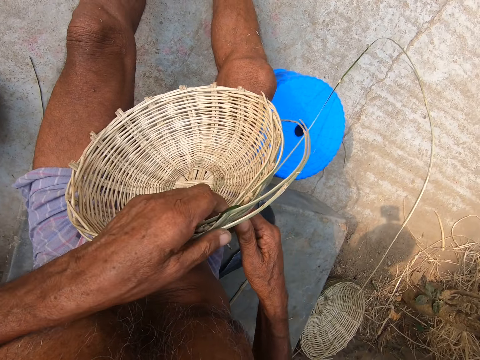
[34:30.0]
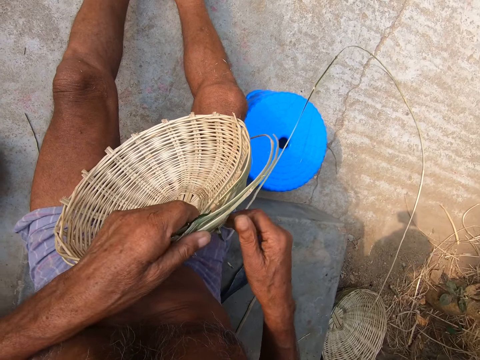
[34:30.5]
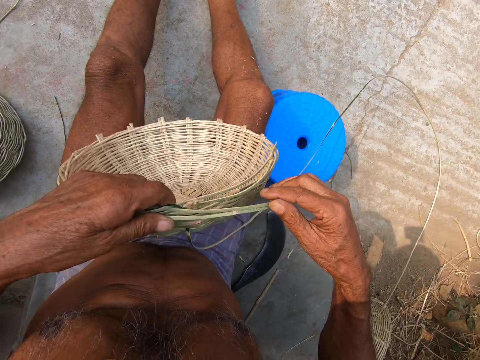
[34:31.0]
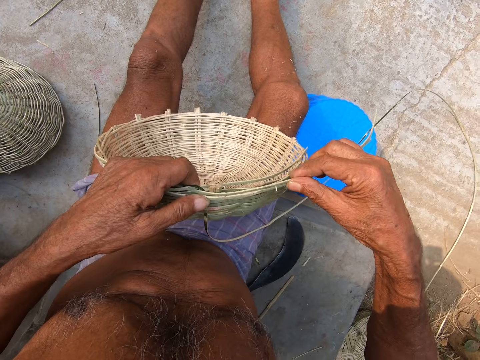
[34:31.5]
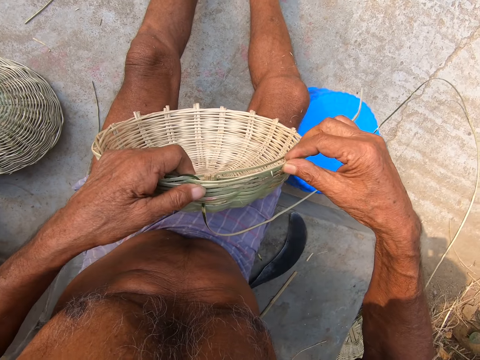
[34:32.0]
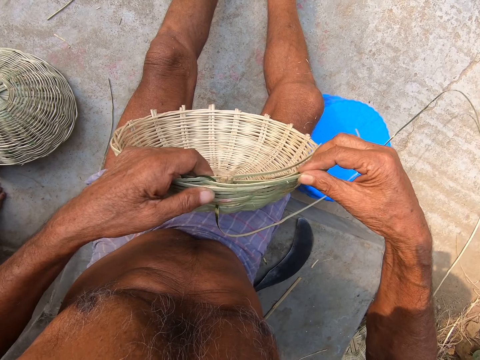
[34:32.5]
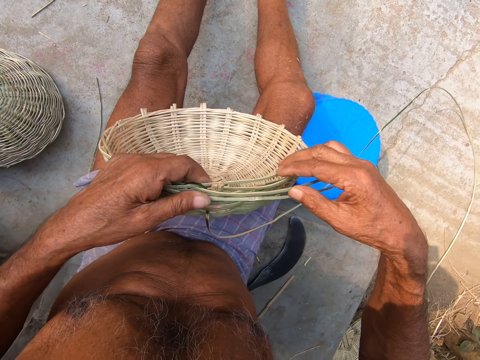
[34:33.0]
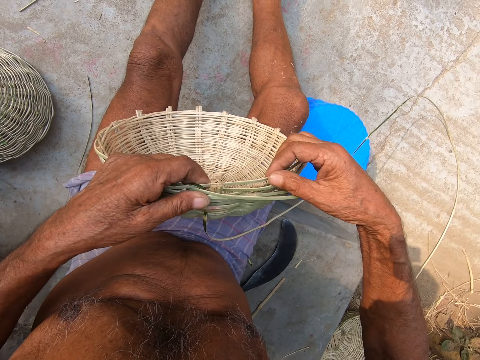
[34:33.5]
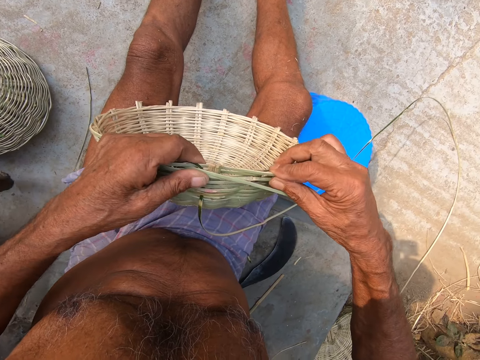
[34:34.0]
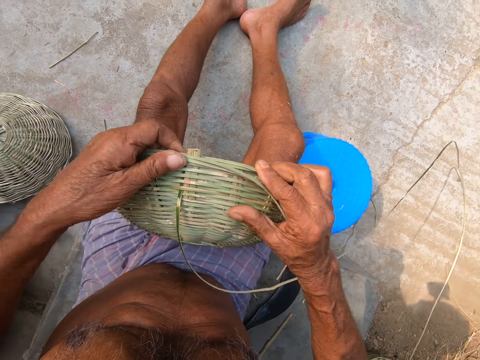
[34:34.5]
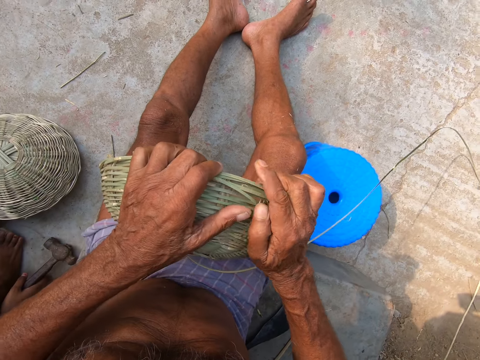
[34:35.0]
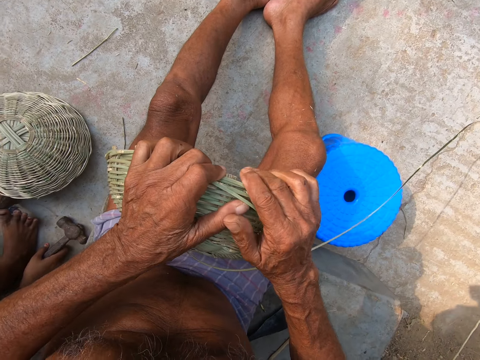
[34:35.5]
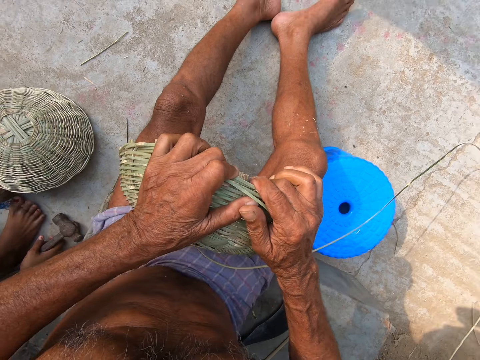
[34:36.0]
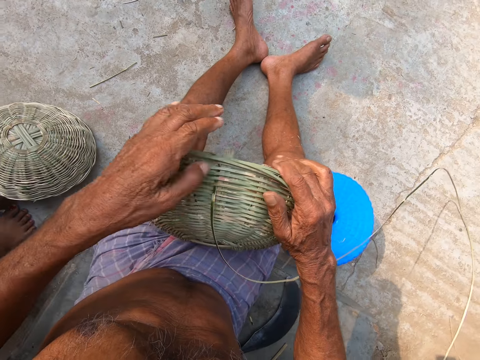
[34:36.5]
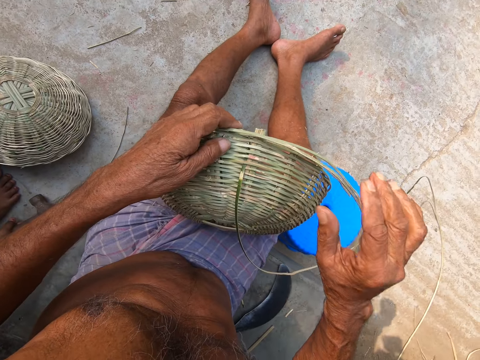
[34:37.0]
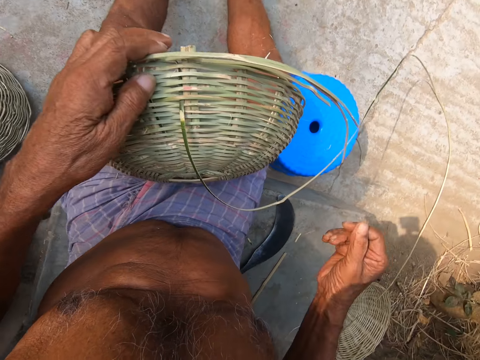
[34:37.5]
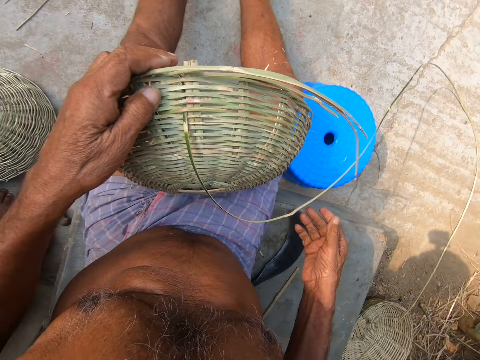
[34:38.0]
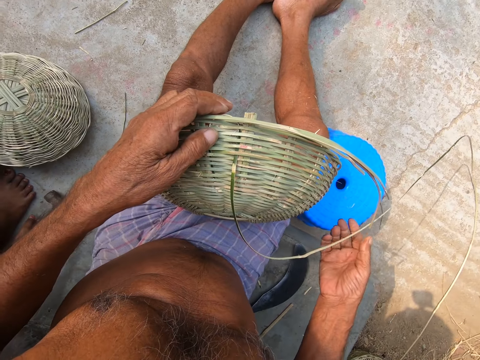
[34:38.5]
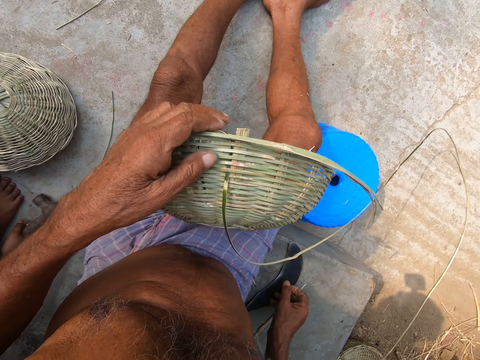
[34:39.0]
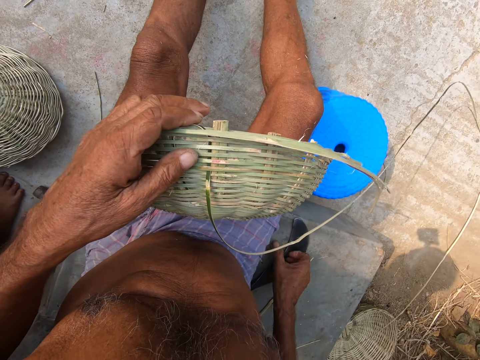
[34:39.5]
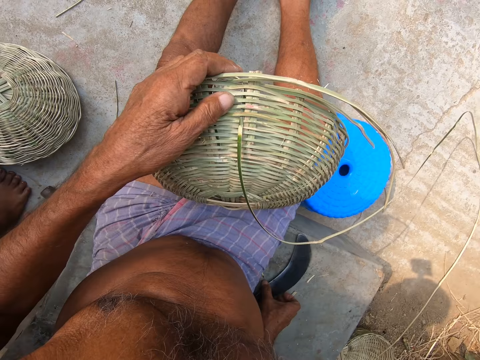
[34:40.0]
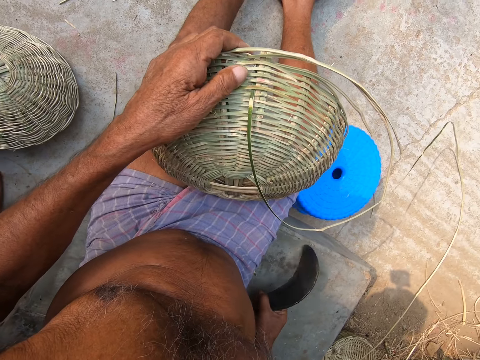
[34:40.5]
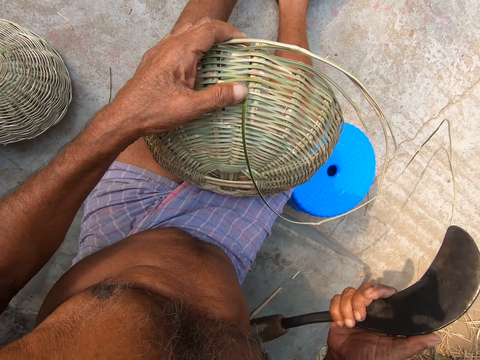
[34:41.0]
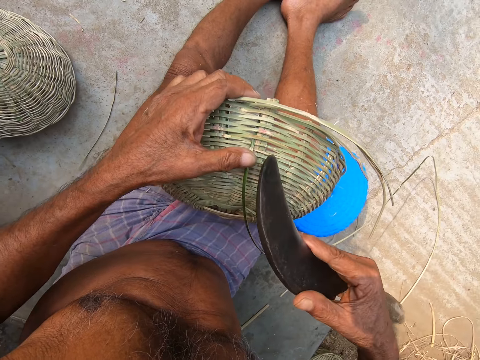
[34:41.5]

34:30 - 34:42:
The camera wearer adjusts the bamboo strips on the basket with his right hand. He holds the basket. The woman places the hammer in her right hand on the ground. The camera wearer tightens the strips on the baskets with both hands. He attaches the basket. The woman picks the hammer from the ground with her right hand. The camera wearer picks the sickle from the ground with his right hand.

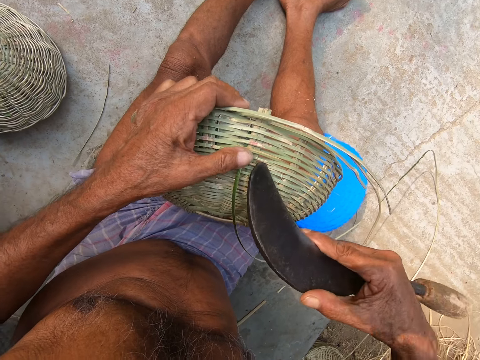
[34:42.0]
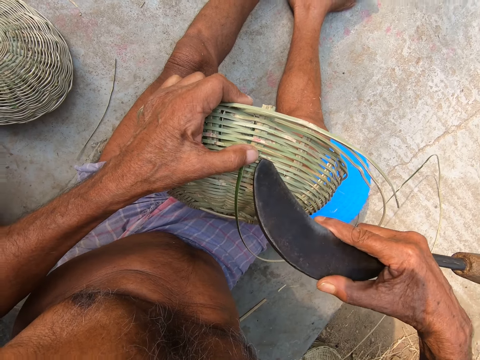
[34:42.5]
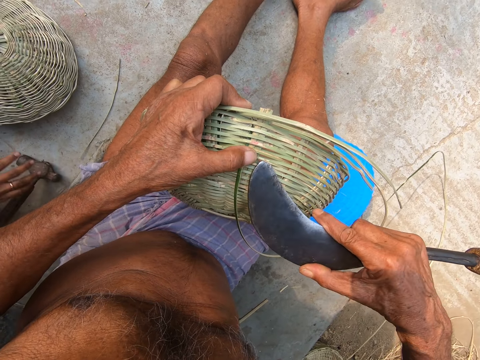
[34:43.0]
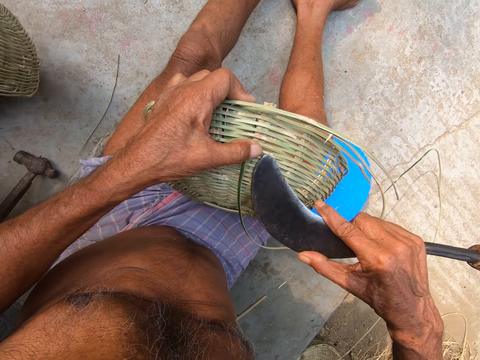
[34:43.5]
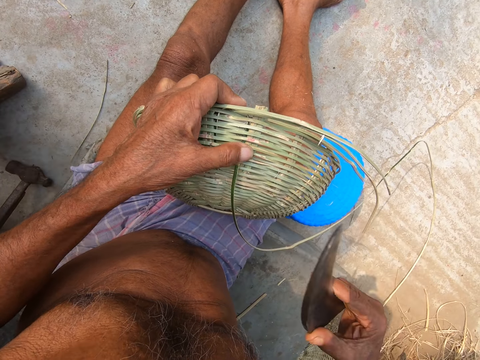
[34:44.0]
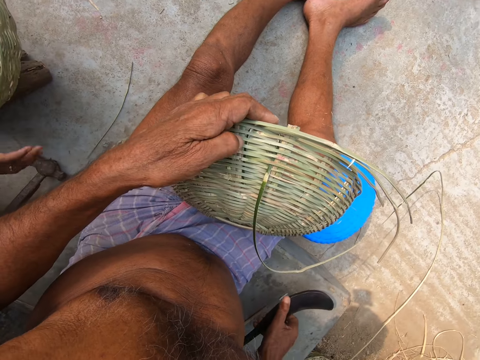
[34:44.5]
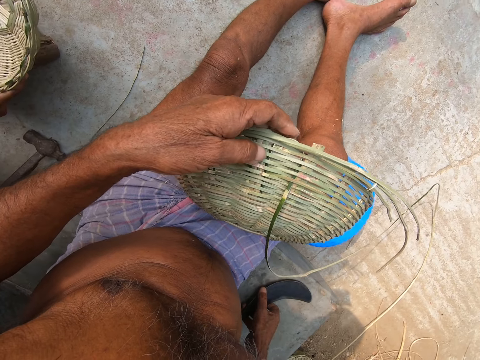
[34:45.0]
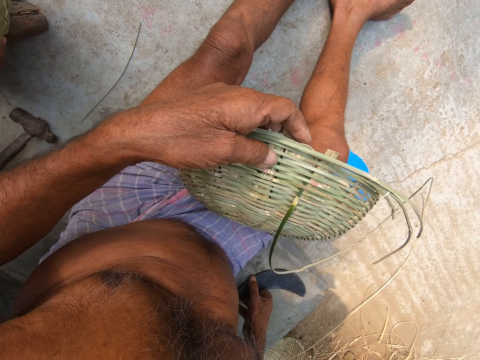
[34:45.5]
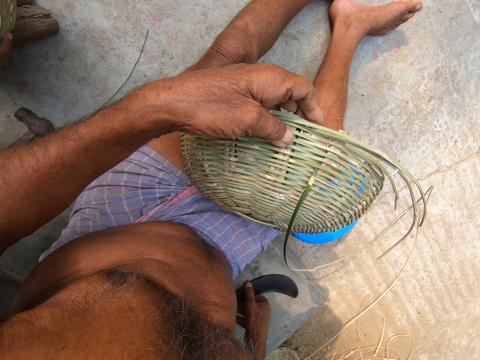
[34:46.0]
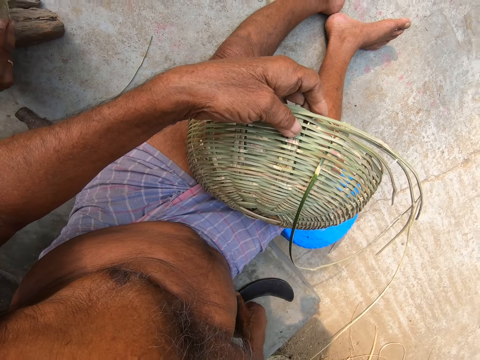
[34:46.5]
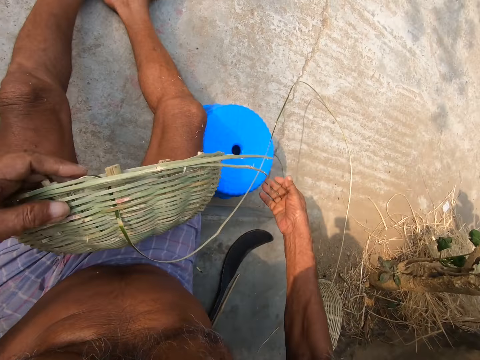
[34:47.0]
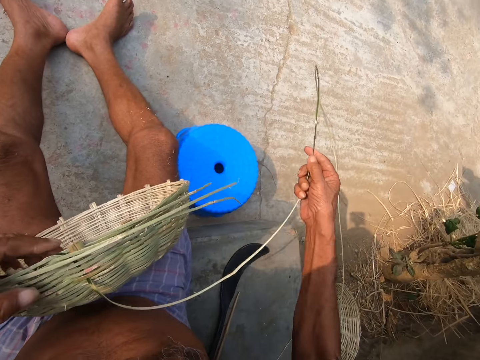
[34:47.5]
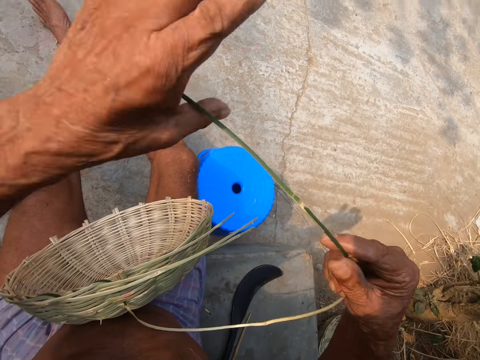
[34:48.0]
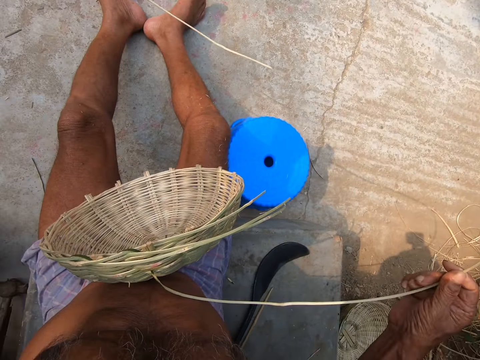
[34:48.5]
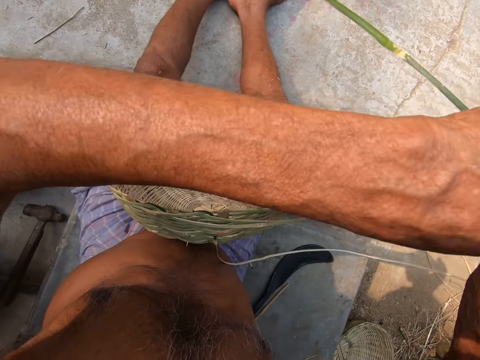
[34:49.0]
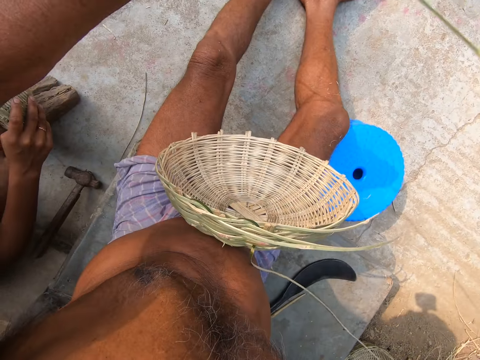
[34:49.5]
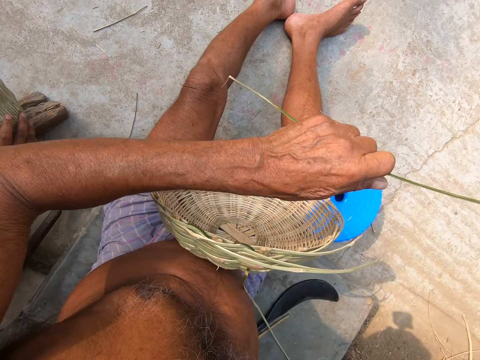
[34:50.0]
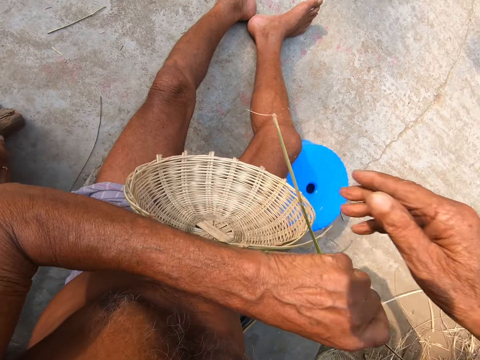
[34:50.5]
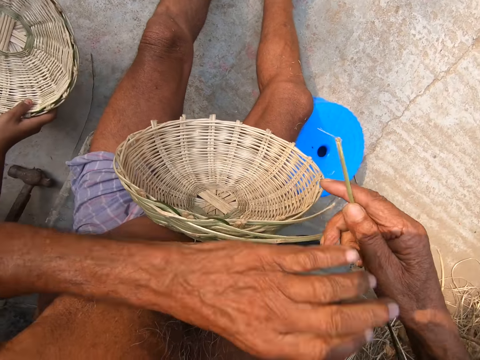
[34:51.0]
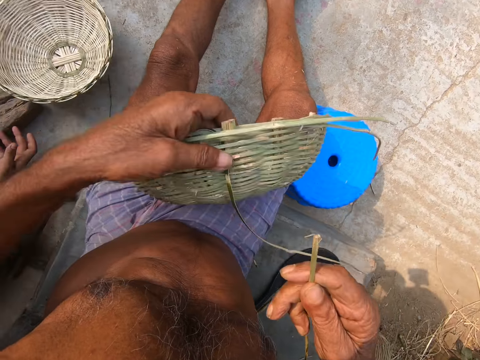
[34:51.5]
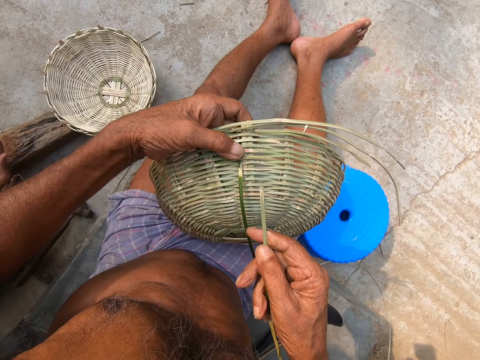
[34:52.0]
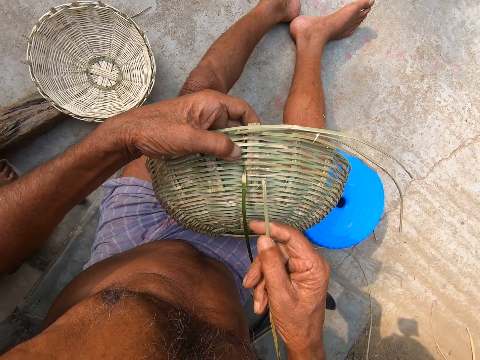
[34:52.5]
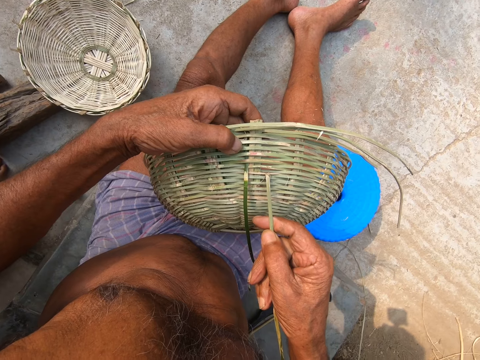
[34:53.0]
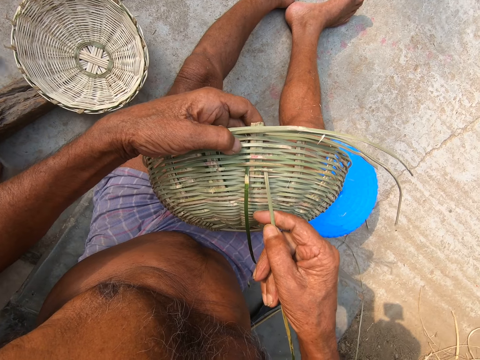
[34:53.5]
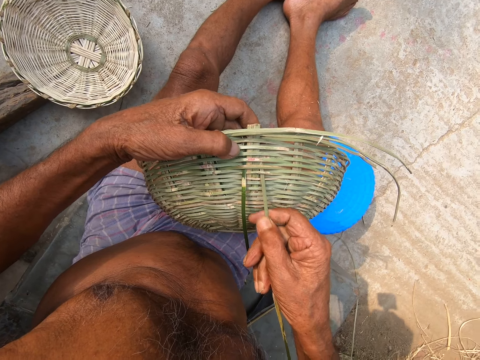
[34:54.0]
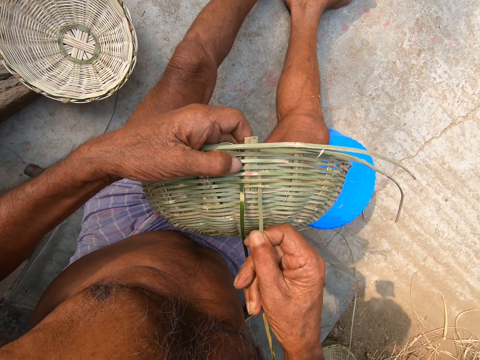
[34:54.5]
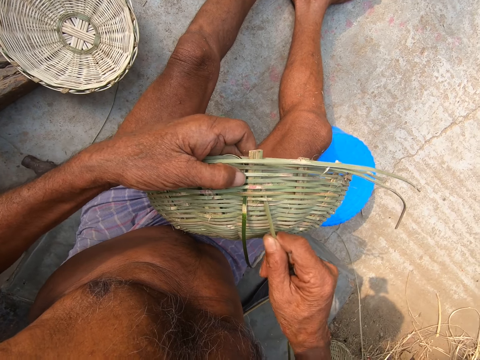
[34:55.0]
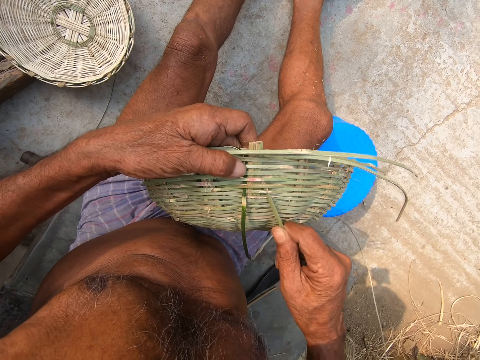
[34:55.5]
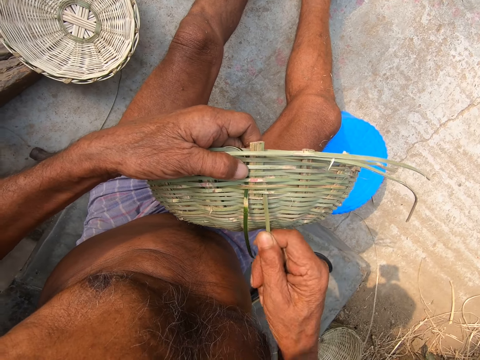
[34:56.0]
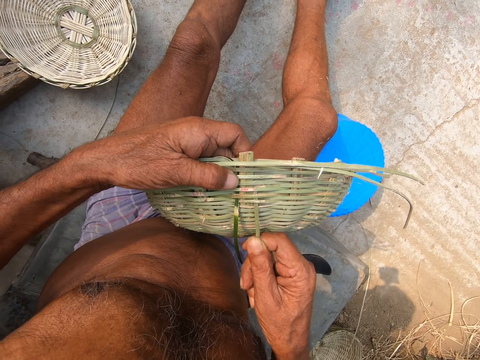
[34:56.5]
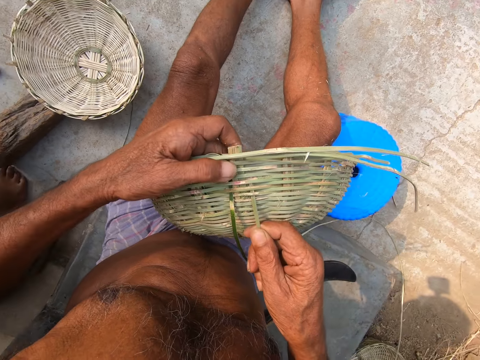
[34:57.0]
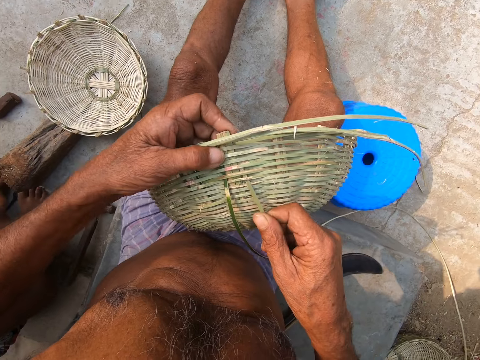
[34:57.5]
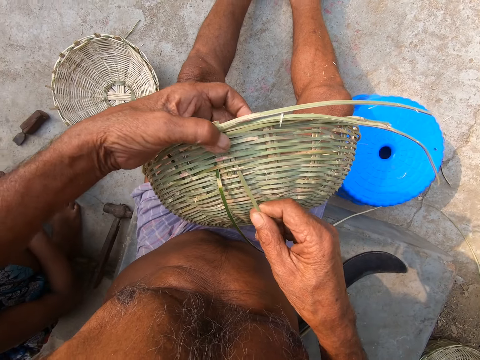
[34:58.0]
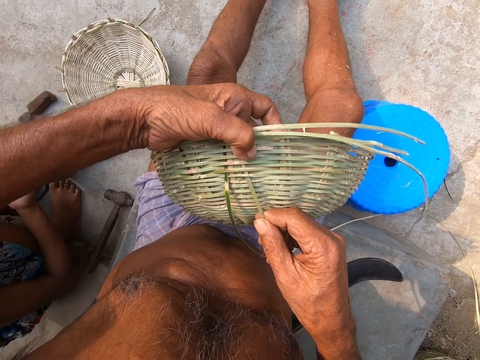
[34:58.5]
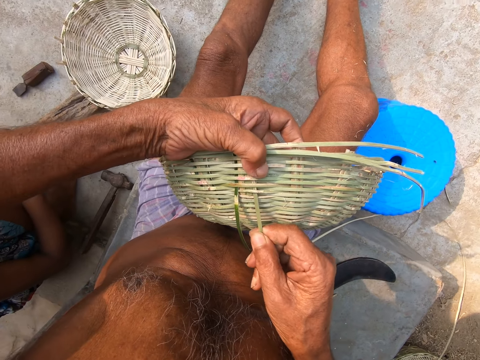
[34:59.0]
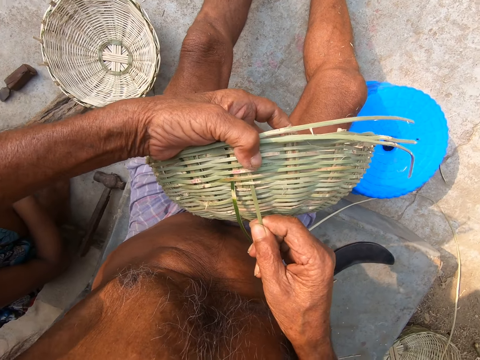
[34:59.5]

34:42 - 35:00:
The camera wearer expands a strip on the basket with the sickle in his right hand. The woman places the hammer in her right hand on the ground. The woman picks the basket from the ground with her hands. The camera wearer adjusts the basket. He places the sickle in his right hand on the ground. He picks the bamboo strip from the ground with his right hand. He pulls the bamboo strip in his right hand with his left hand. He picks the bamboo strip in his left hand with his right hand. He drops the basket in her right hand on the ground. He picks the basket from his lap with his left hand. He attaches the reed on the basket. He inserts the bamboo strip in his right hand into the basket in his left hand. He weaves the reed basket.
